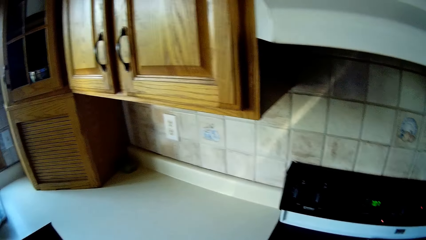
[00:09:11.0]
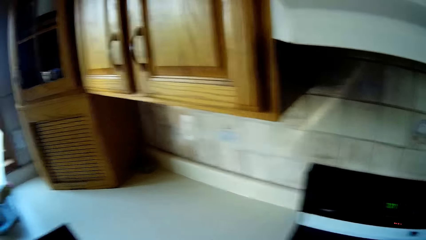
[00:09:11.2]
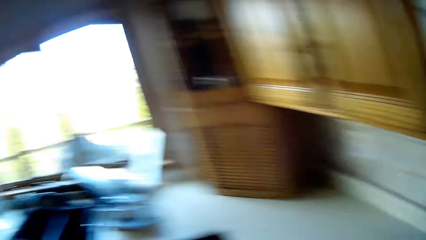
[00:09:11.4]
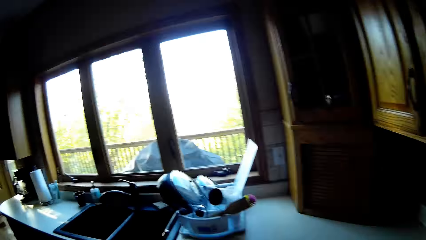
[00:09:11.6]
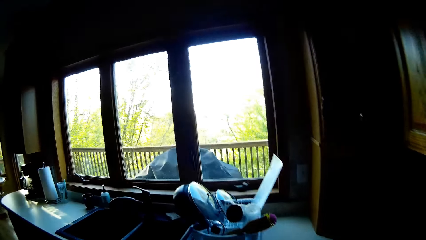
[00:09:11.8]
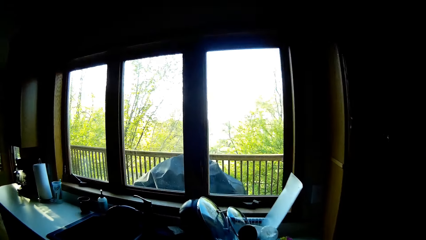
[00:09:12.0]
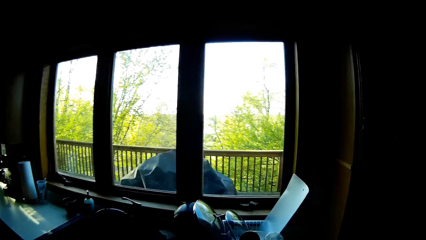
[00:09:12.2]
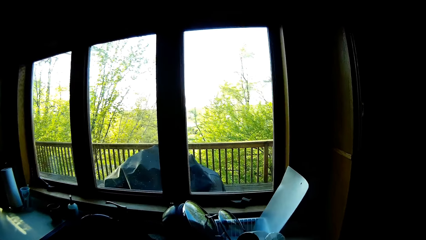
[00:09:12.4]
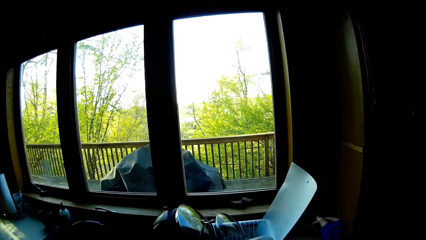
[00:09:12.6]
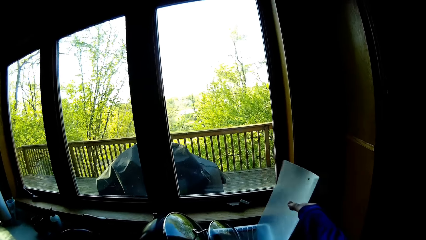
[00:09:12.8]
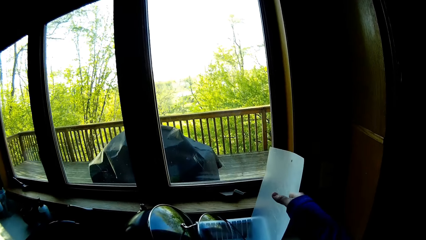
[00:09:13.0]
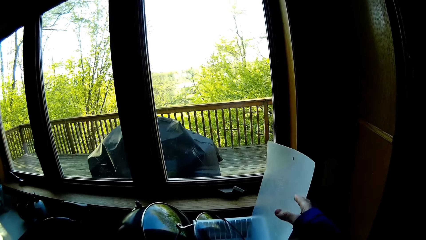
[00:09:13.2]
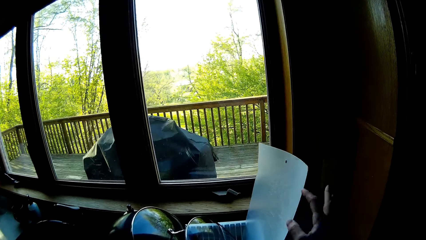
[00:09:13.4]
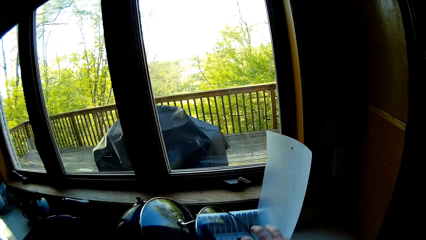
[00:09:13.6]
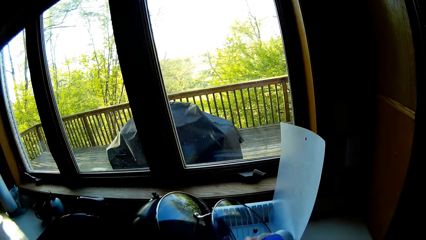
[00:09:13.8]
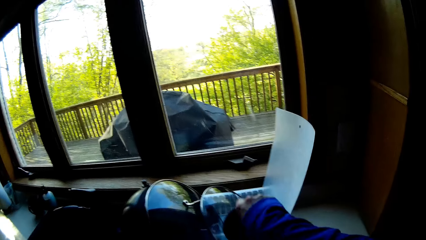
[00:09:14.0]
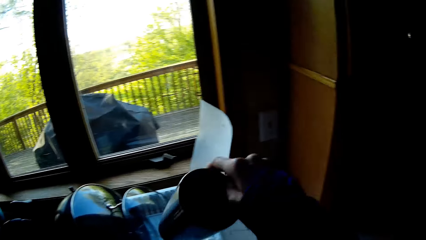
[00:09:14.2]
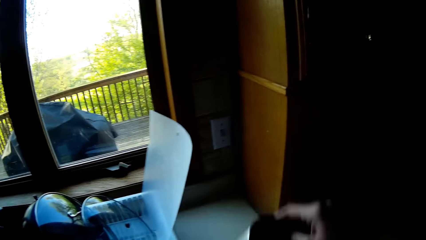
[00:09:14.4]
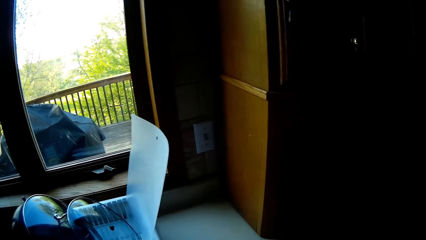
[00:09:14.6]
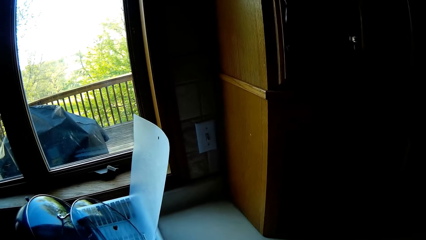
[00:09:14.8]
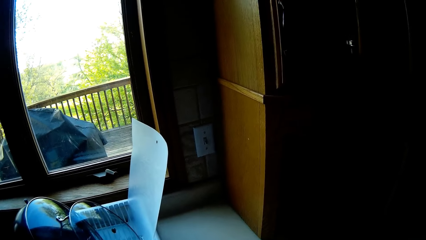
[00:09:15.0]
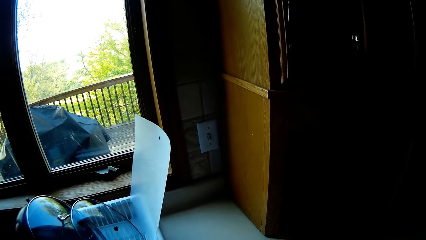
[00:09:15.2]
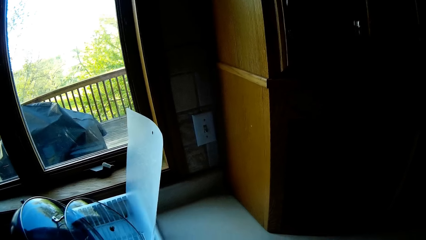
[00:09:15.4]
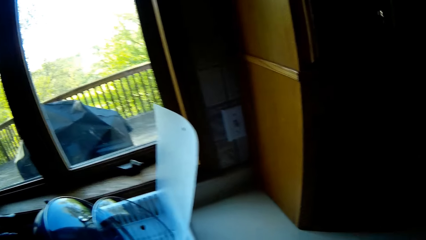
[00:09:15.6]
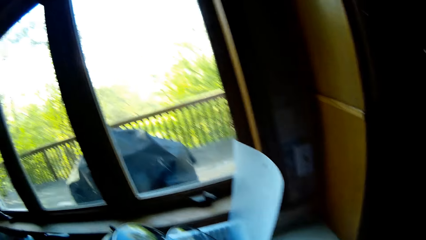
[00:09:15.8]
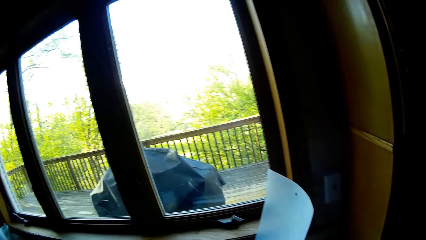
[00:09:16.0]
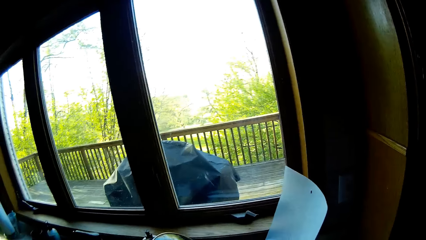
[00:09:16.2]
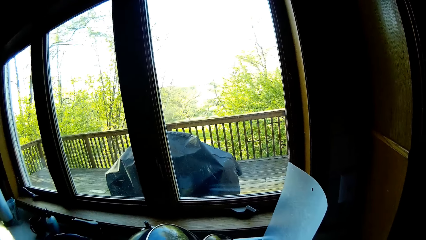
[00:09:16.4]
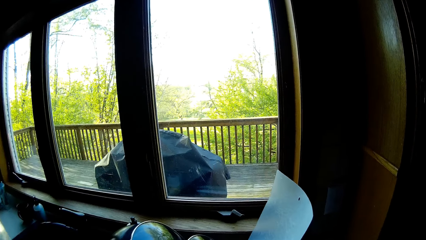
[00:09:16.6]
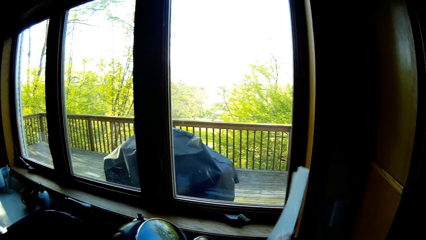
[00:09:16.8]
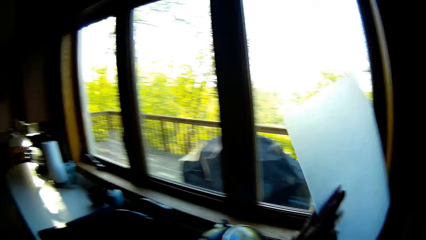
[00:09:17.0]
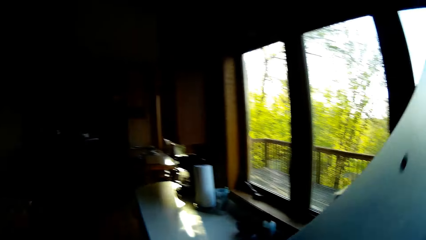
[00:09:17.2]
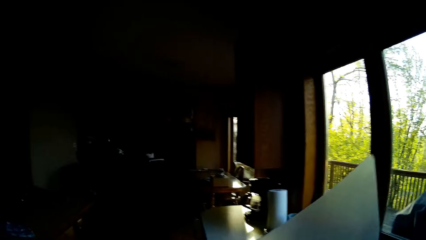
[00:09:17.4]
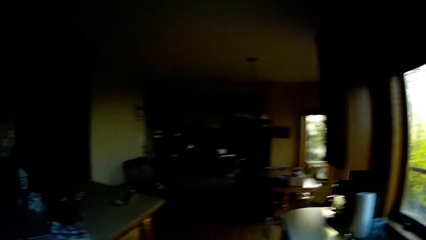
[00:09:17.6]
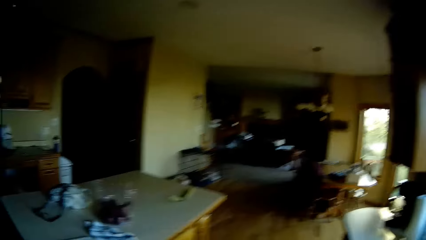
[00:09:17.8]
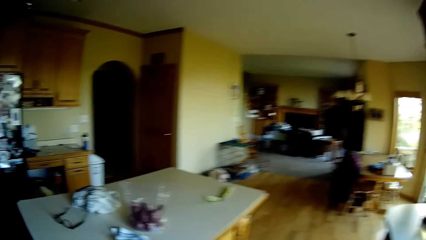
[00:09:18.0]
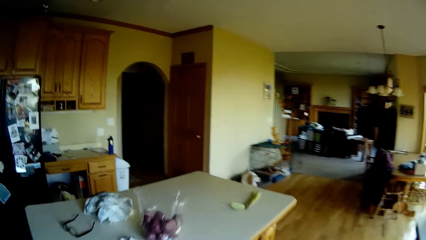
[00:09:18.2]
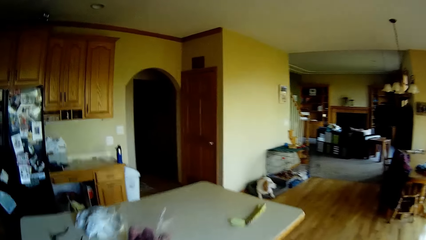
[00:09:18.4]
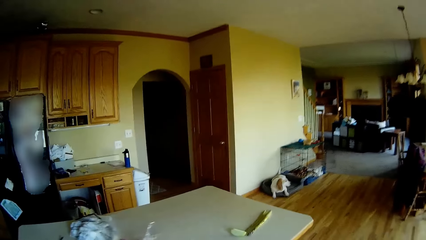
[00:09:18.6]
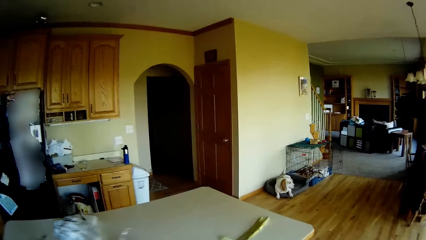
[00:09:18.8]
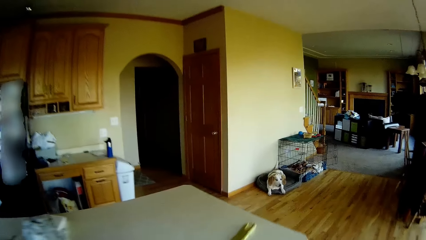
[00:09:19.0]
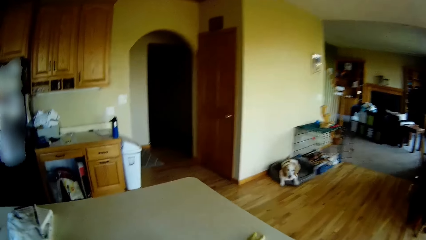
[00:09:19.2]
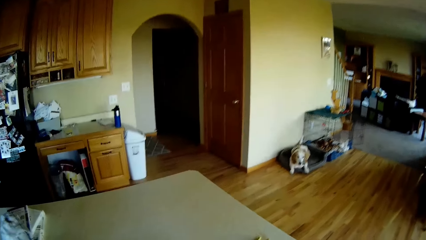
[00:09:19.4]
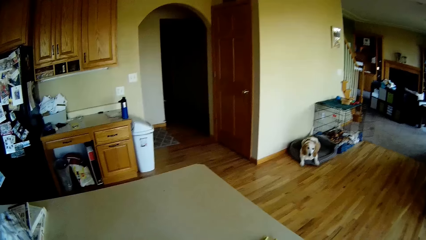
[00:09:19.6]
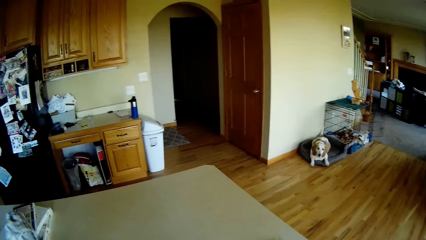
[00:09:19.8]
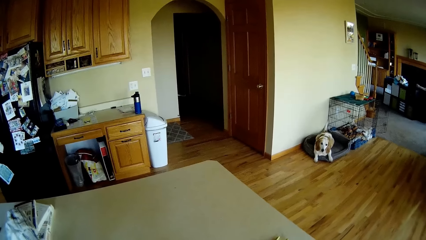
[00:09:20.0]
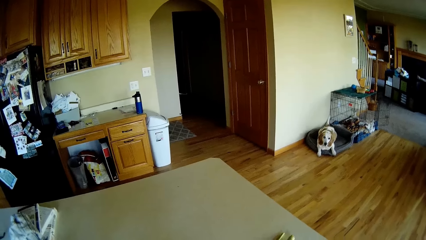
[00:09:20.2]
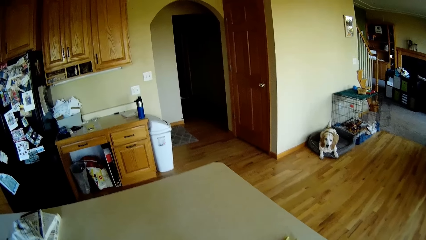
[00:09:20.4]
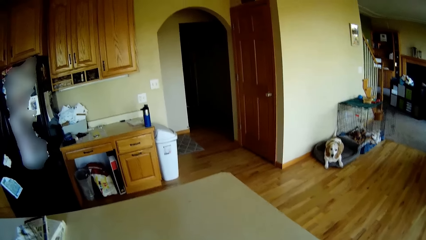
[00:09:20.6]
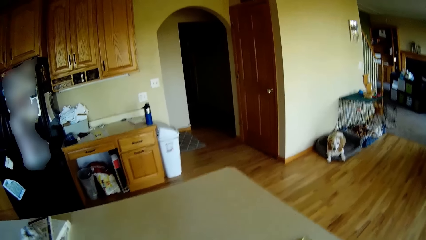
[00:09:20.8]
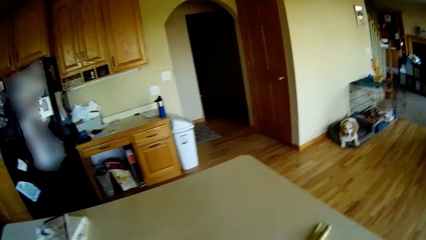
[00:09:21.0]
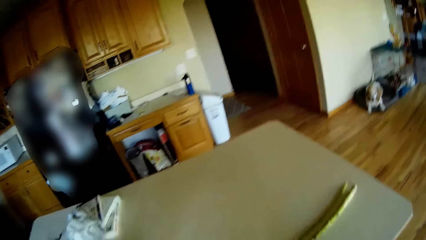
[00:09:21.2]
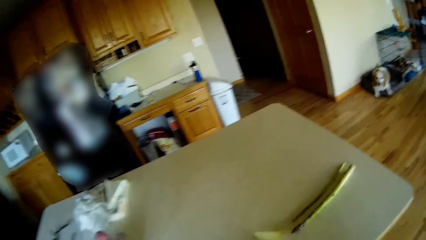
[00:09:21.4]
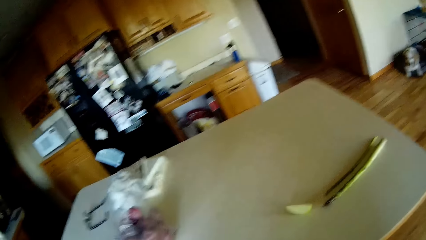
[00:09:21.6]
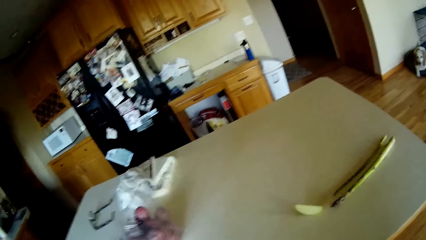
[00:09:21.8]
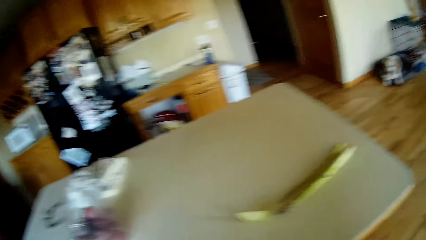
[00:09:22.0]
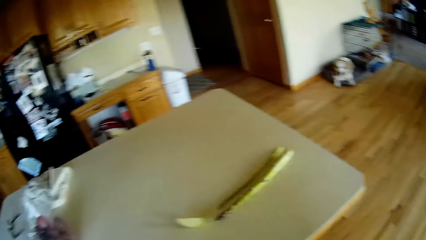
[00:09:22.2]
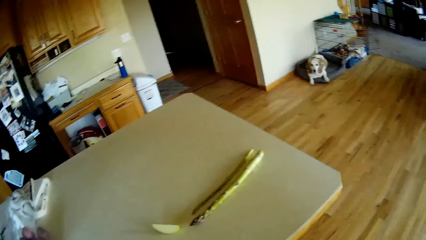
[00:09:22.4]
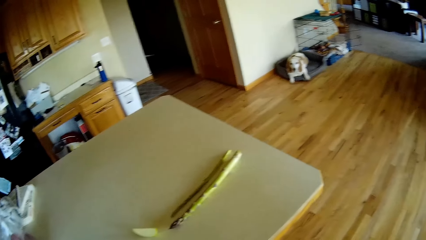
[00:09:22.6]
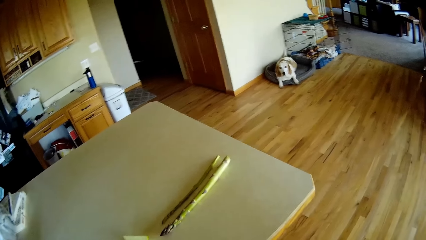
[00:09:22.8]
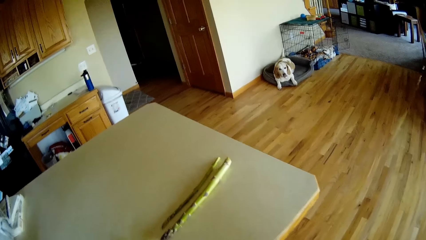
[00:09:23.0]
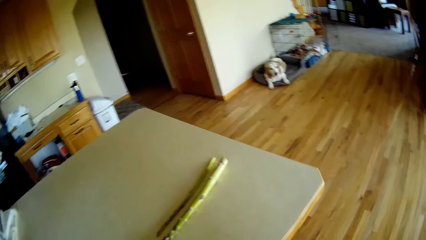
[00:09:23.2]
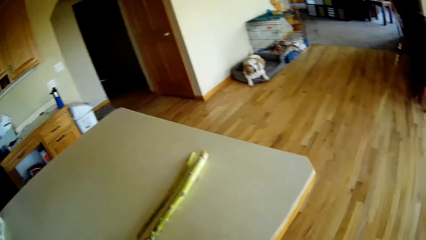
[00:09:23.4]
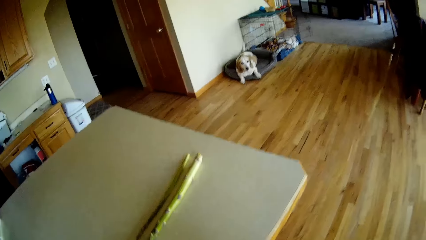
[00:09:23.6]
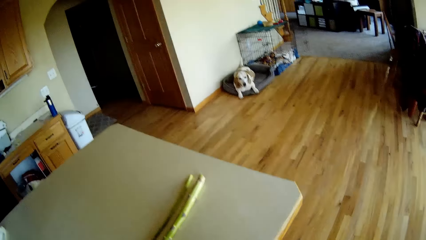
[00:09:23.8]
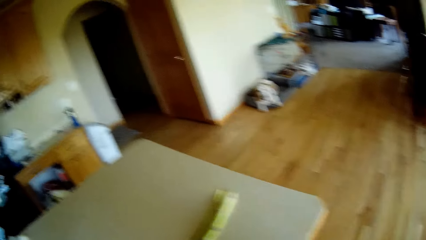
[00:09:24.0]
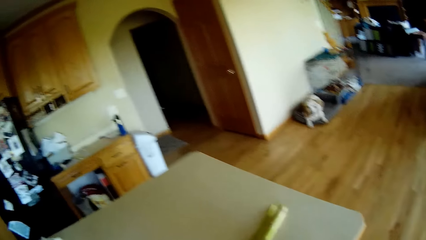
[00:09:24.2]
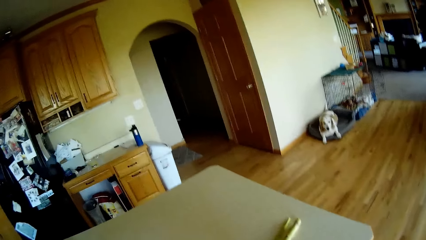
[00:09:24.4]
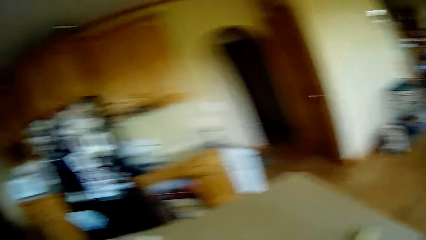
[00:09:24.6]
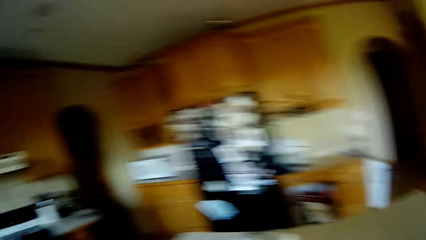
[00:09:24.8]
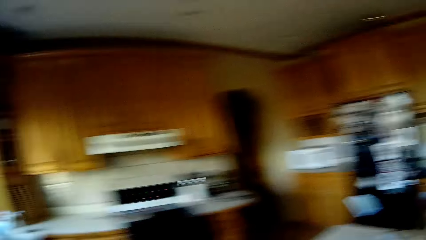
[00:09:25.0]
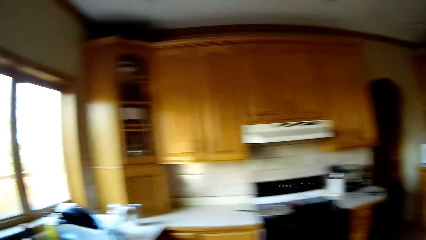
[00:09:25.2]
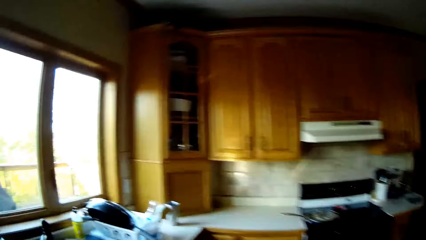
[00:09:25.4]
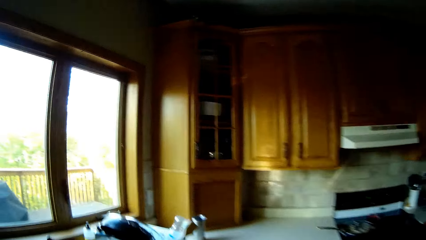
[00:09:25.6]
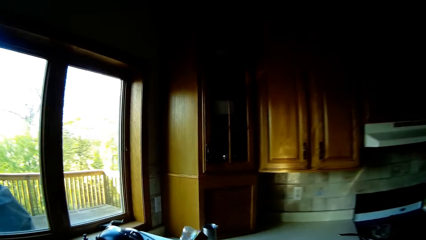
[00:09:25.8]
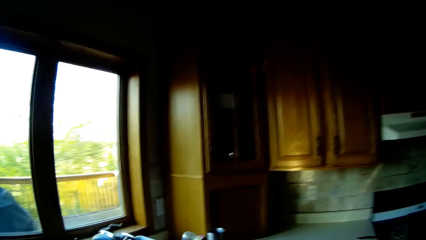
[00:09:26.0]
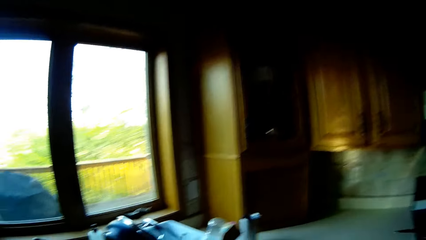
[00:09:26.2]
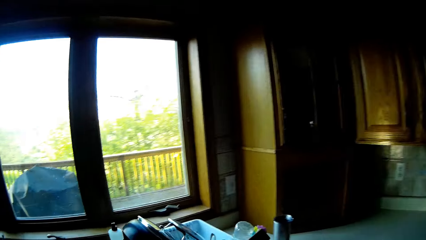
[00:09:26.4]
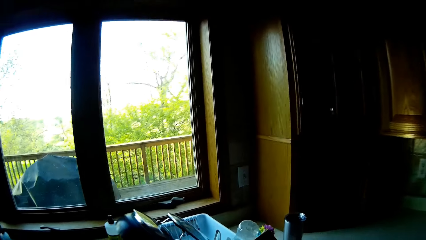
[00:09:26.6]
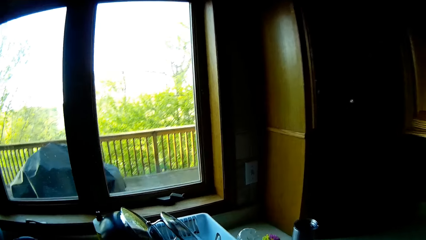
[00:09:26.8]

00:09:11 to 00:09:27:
The camera wearer walks. They touch a place mat in a dish drainer with their right hand. They pick up a cup in the dish drainer with their right hand. They pick up the chopping board from the plate rack with their right hand. They walk towards the counter, stare at the counter, and walk towards the sink.
